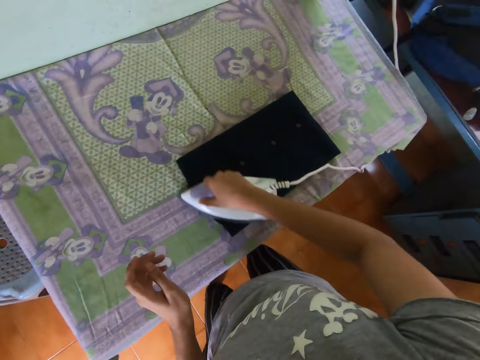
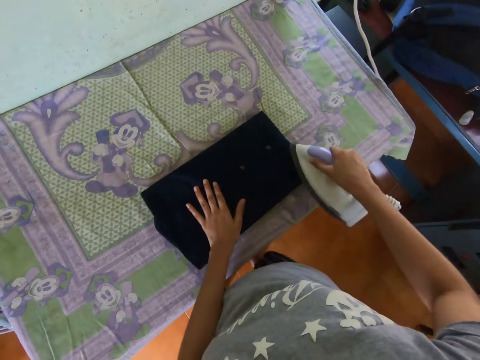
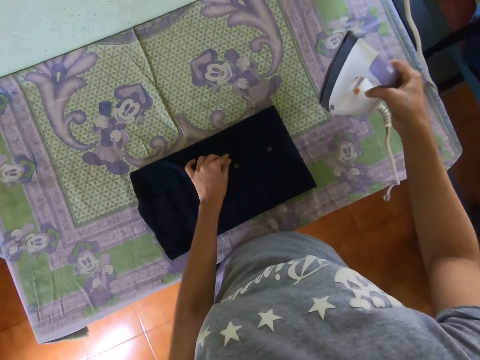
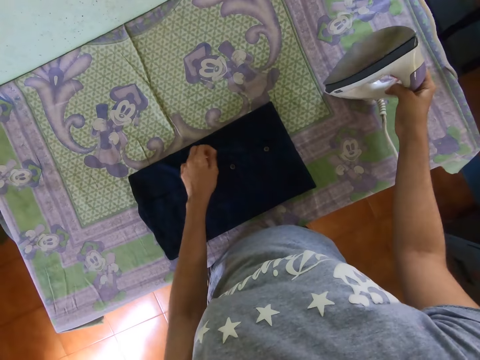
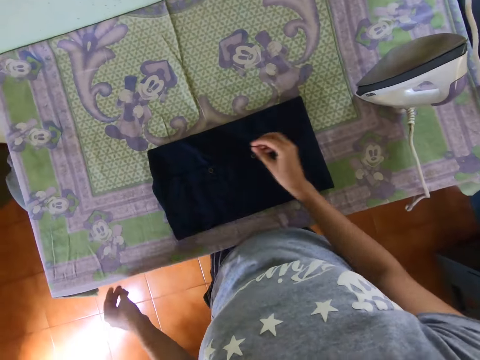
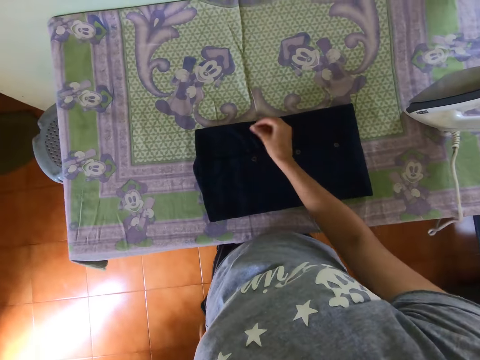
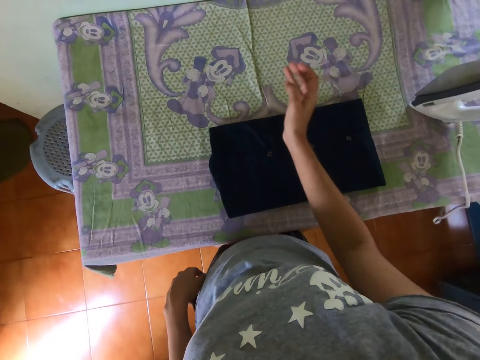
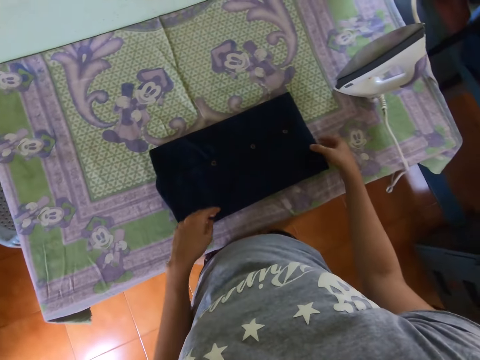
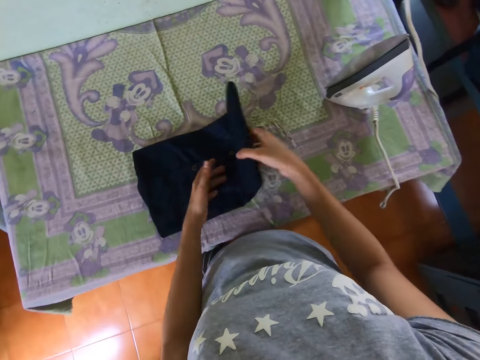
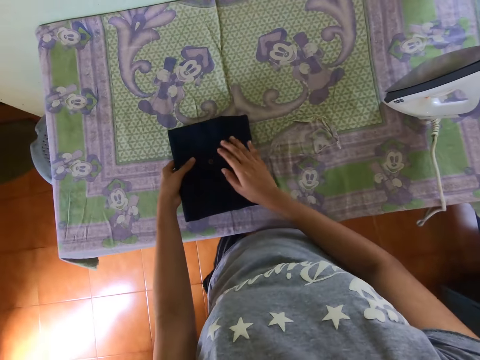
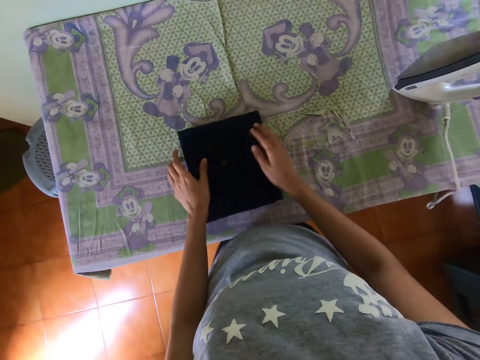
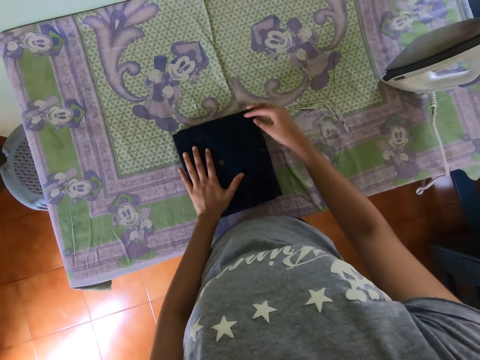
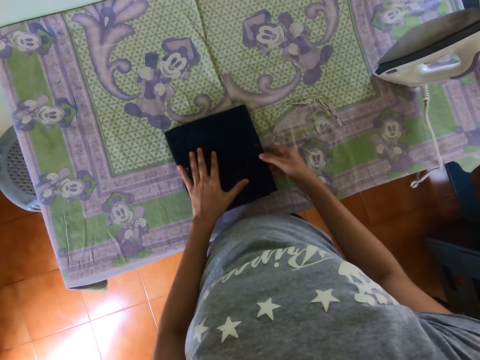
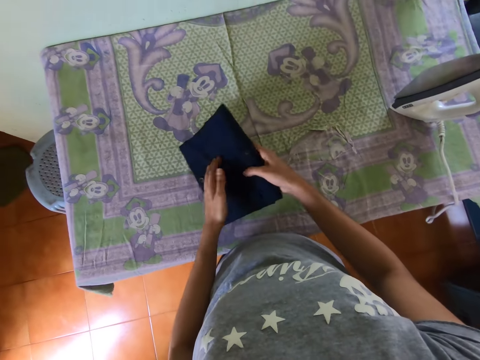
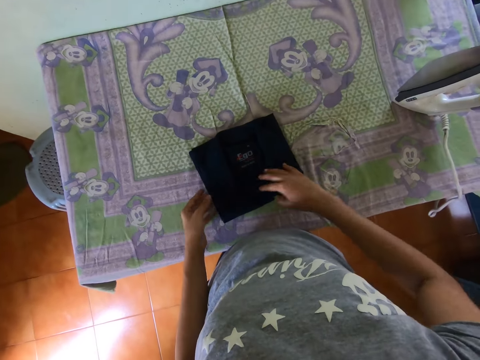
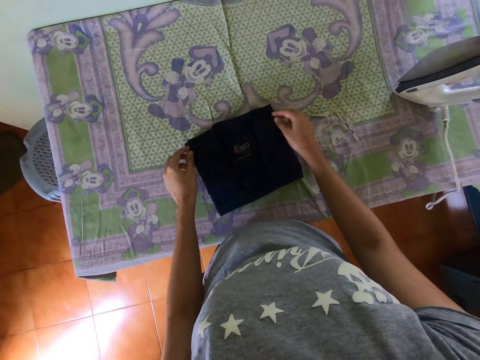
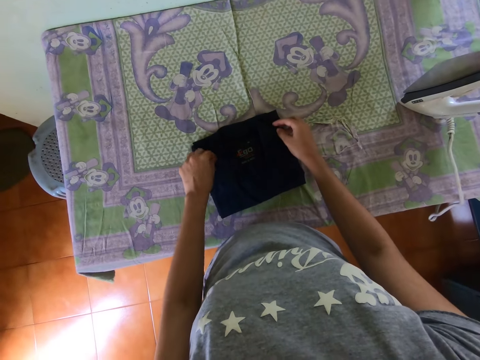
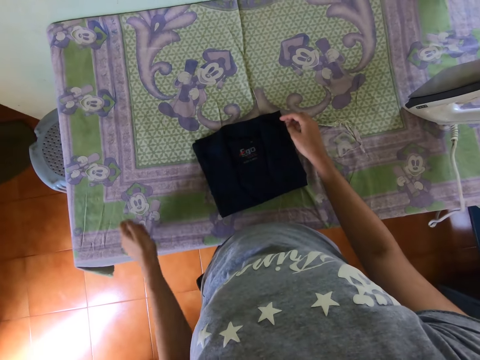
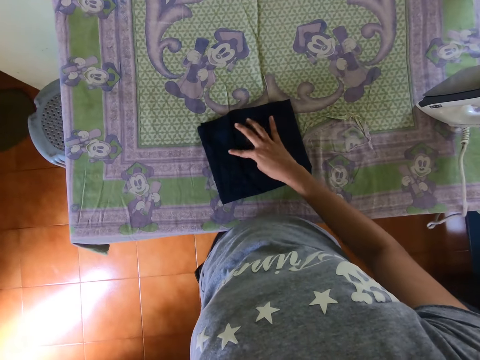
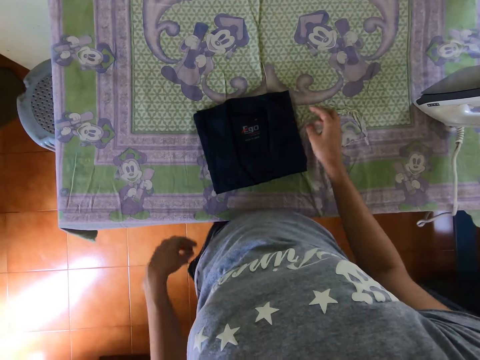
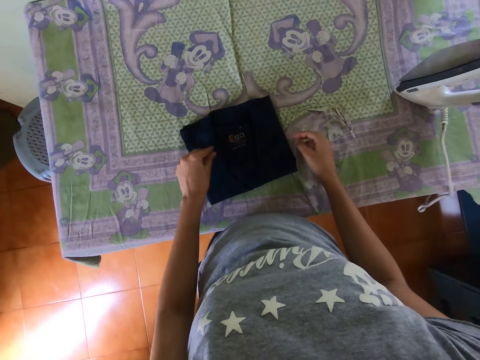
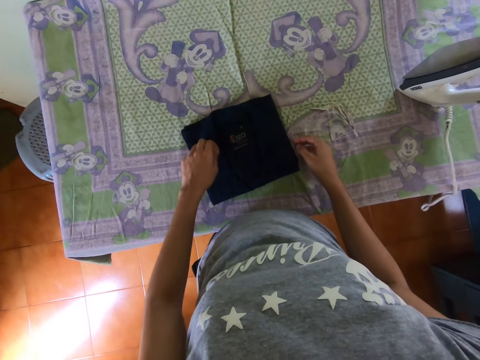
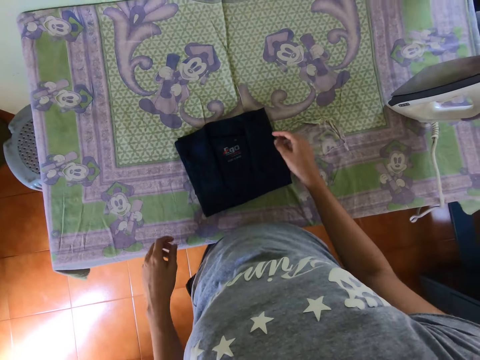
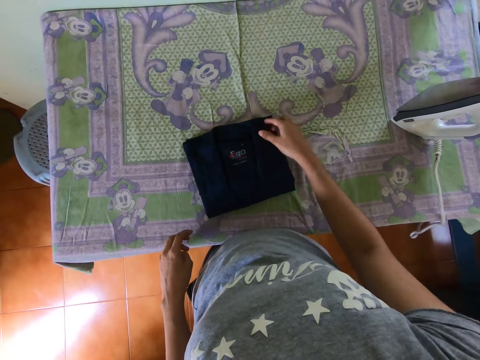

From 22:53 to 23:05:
The camera wearer puts the iron on the table. They fold the shirt. They flip the t-shirt. They hold the t-shirt.

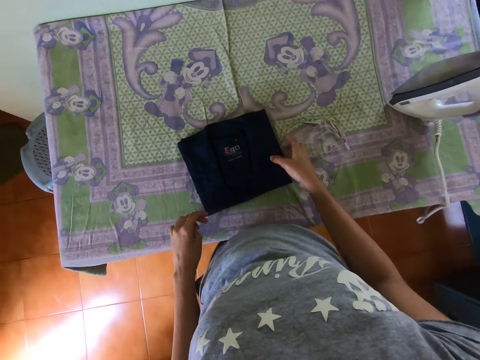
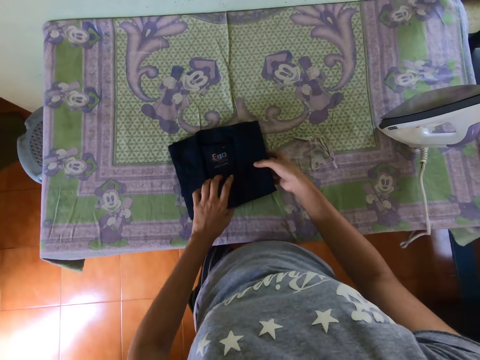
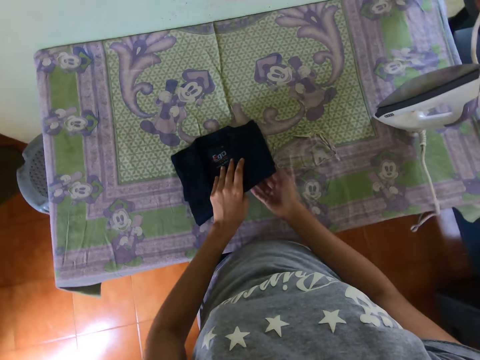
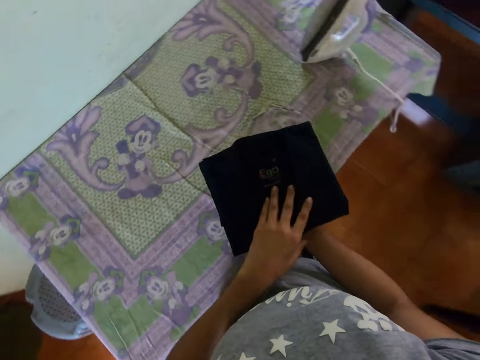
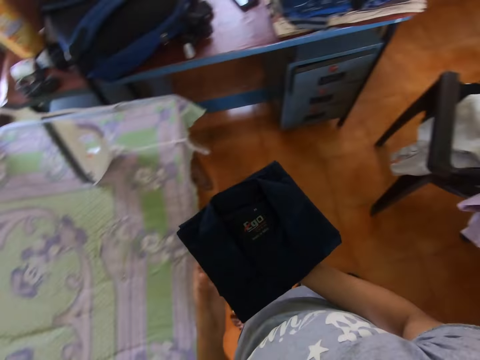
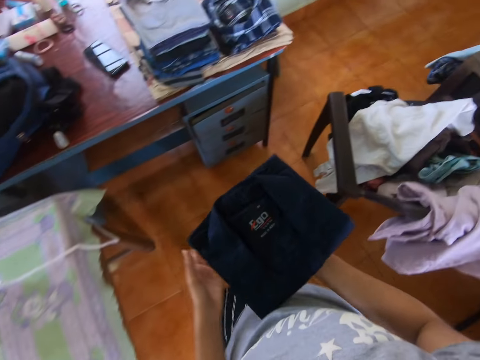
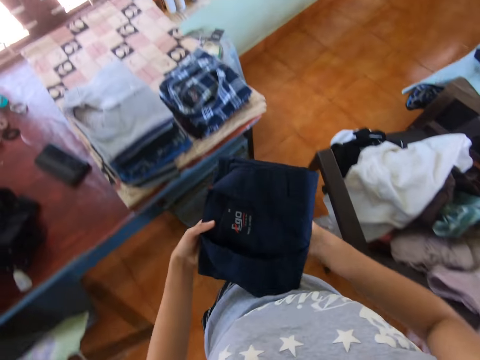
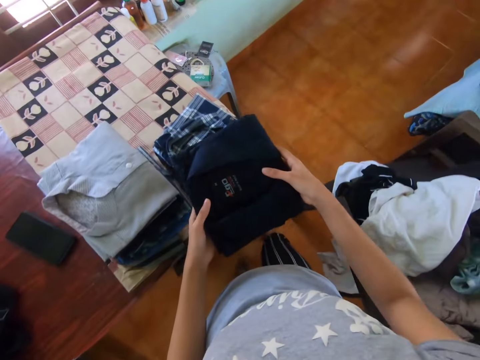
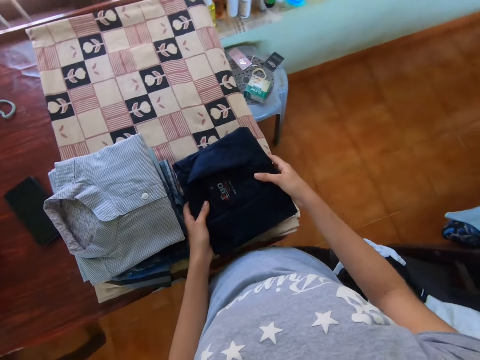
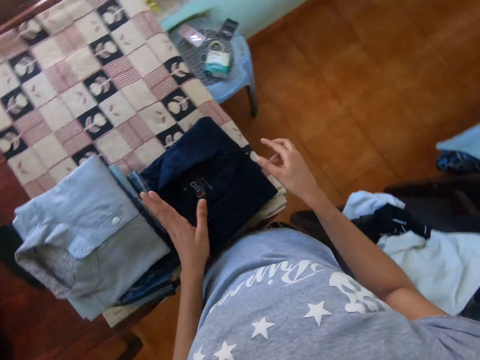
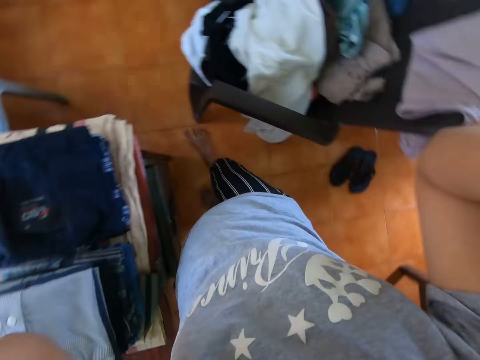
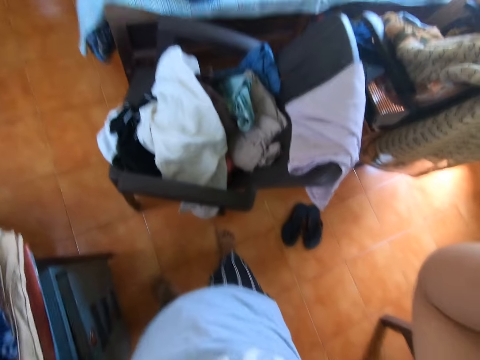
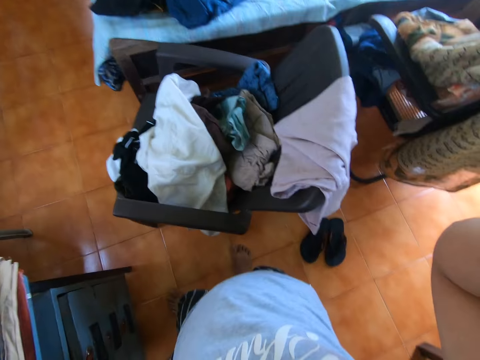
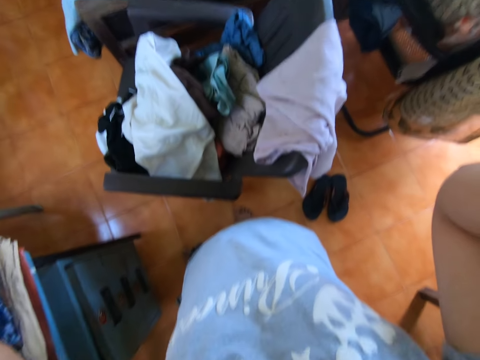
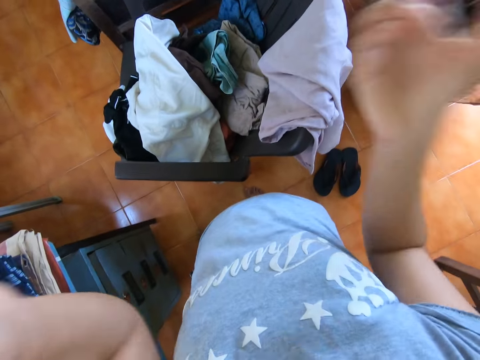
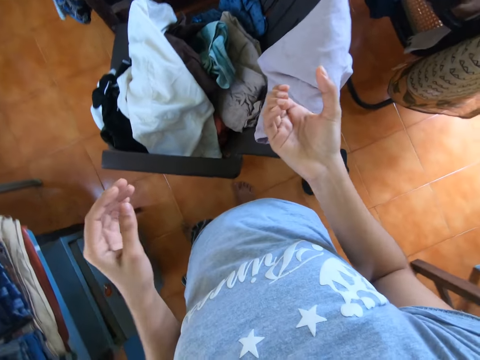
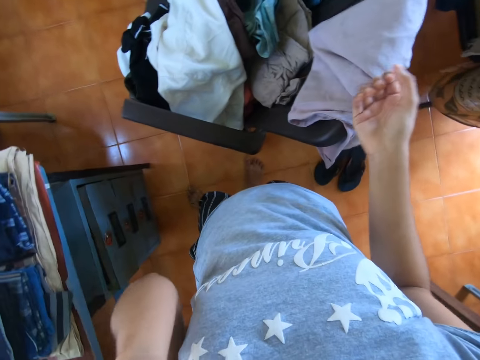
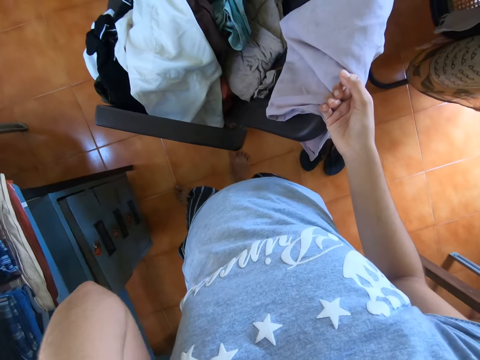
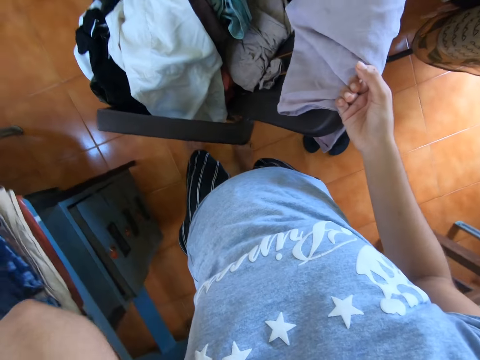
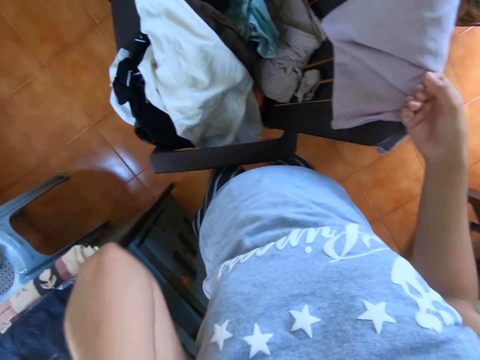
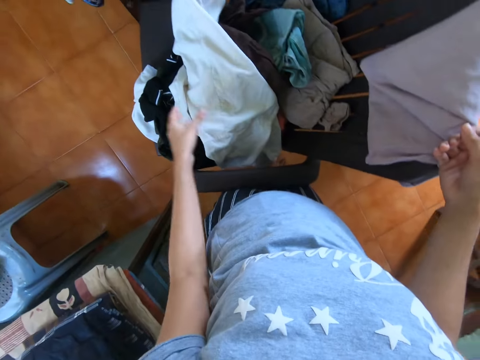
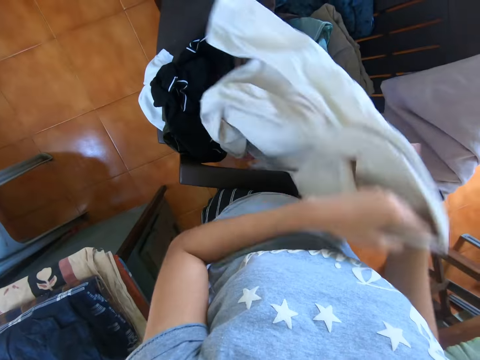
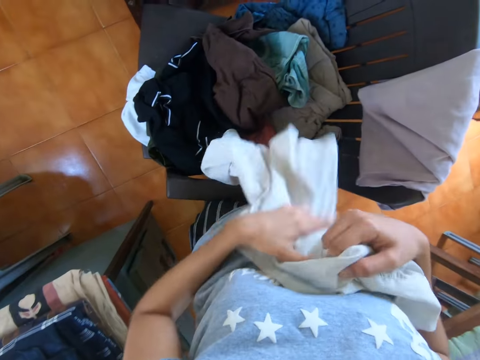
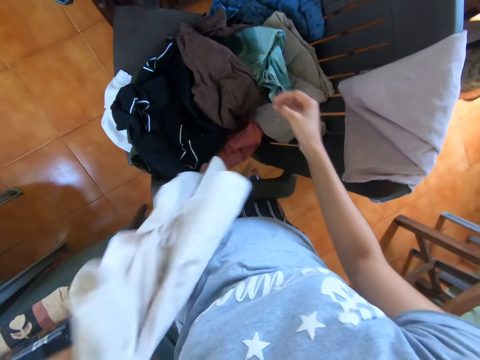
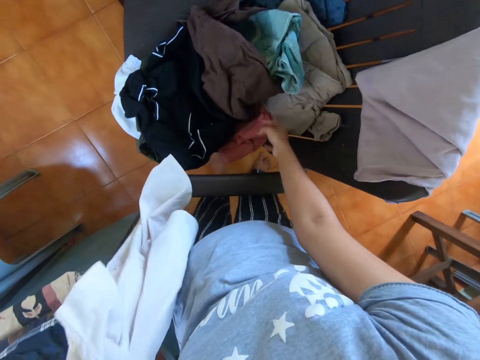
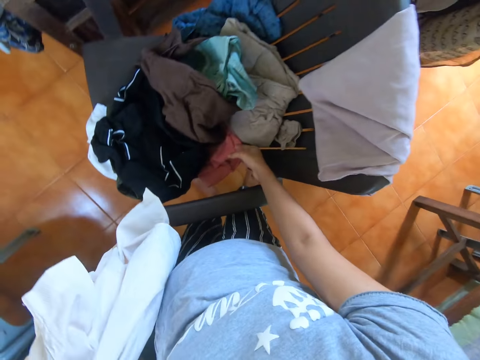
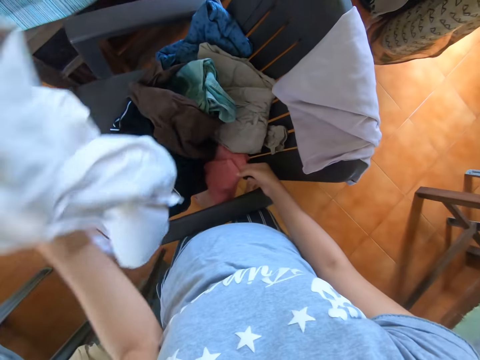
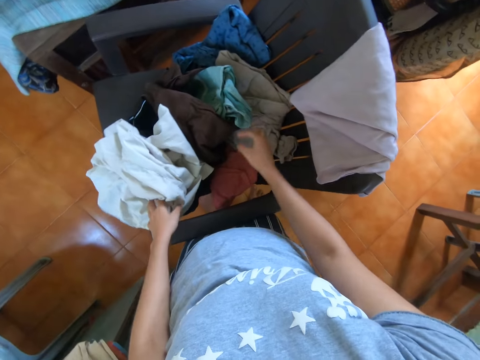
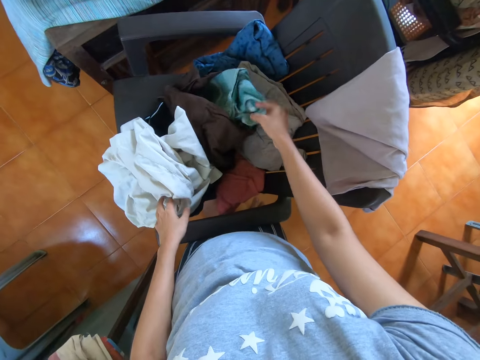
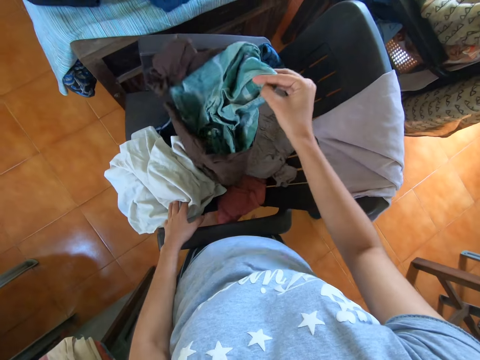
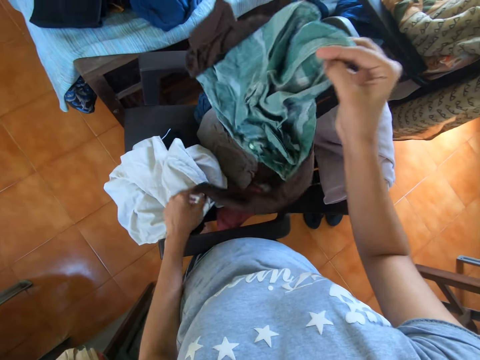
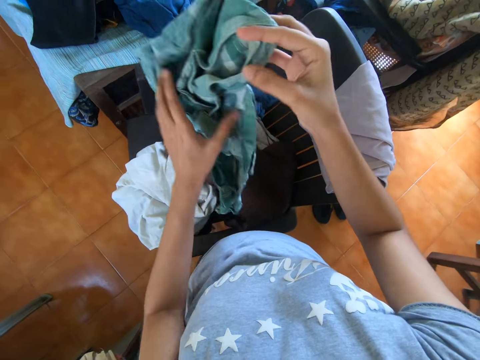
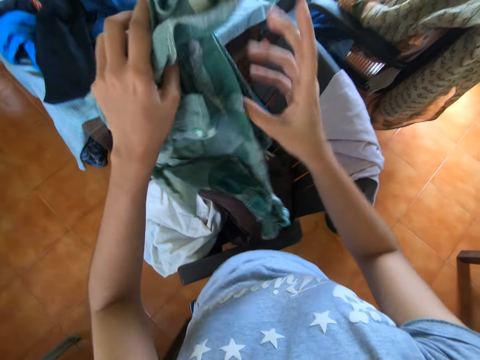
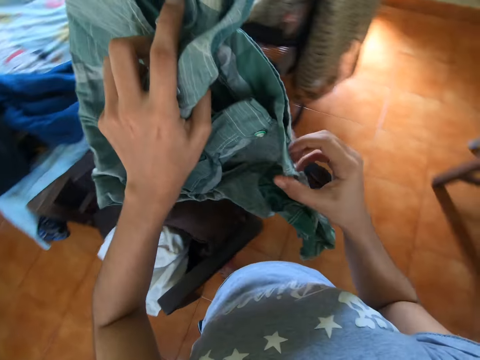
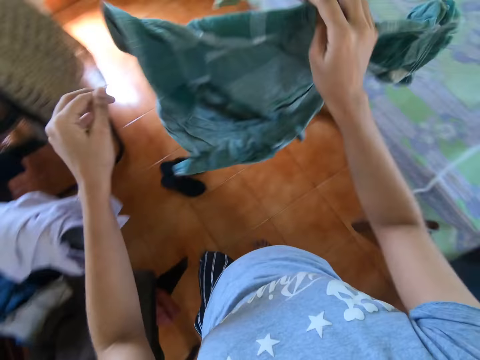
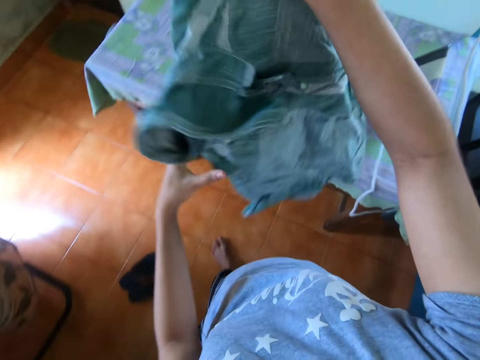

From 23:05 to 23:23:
The camera wearer picks the t-shirt from the table. They put the shirt on the pile of shirts. They look around. They pick a shirt from the chair. They put the shirt on the chair. They pick a shirt from the chair.
